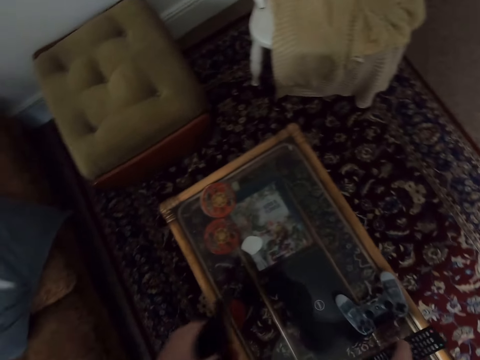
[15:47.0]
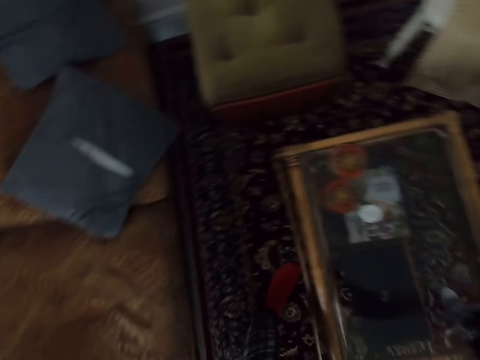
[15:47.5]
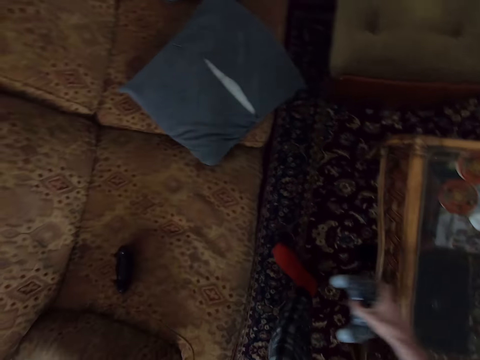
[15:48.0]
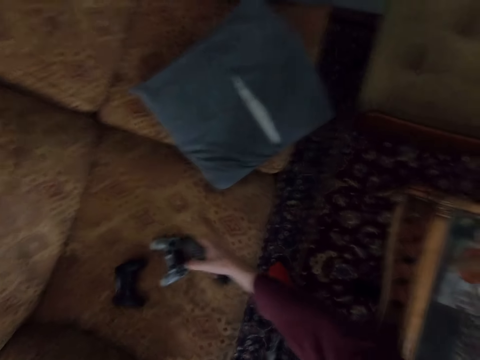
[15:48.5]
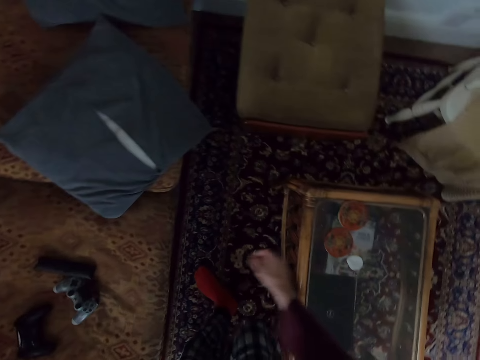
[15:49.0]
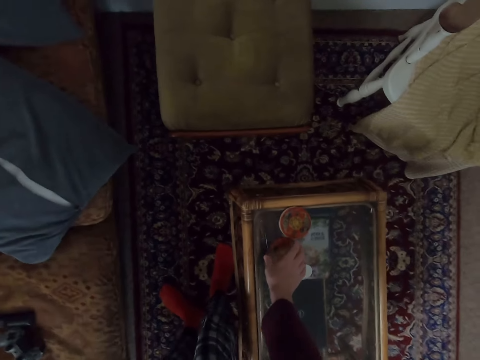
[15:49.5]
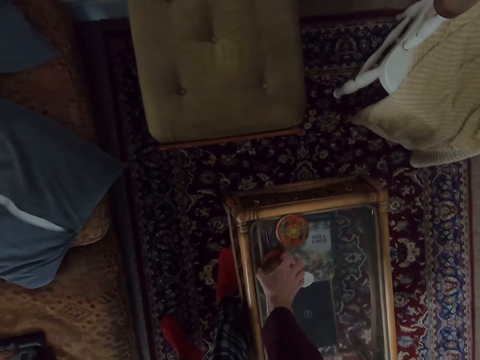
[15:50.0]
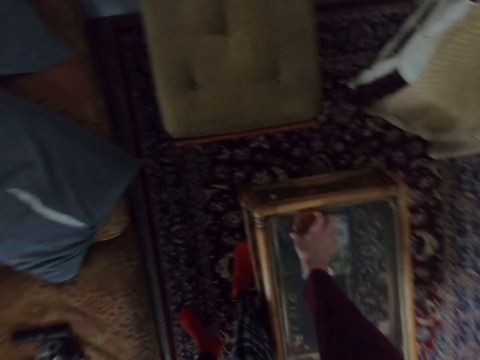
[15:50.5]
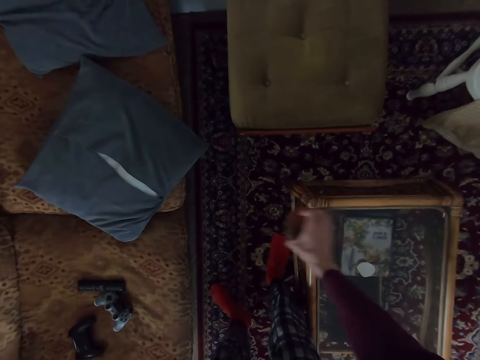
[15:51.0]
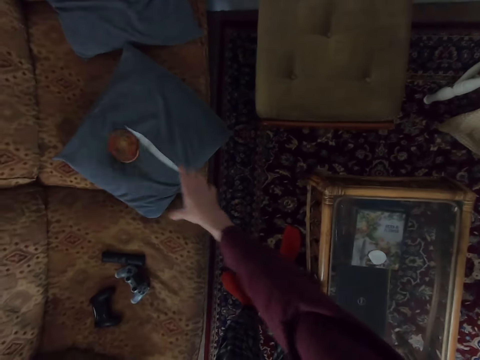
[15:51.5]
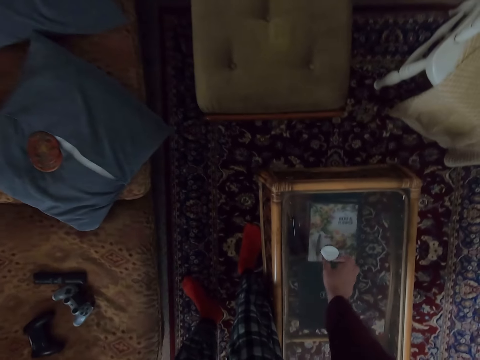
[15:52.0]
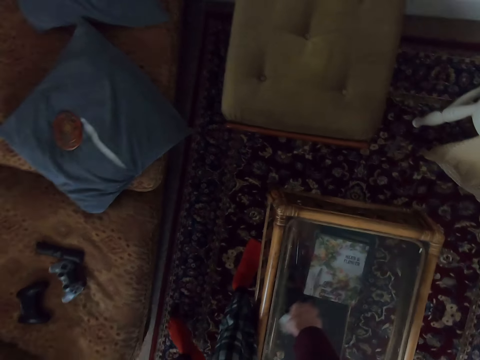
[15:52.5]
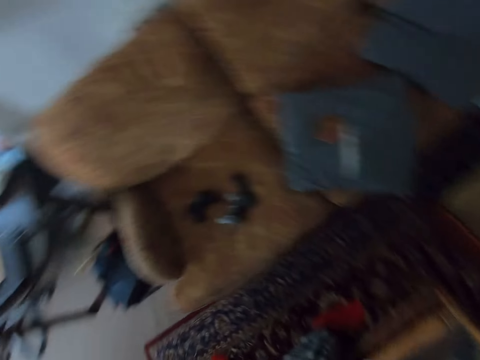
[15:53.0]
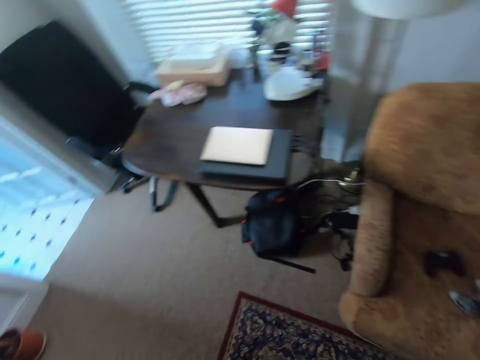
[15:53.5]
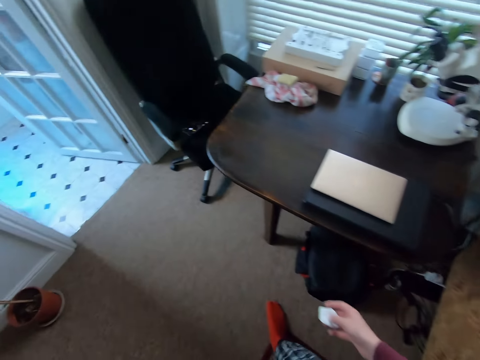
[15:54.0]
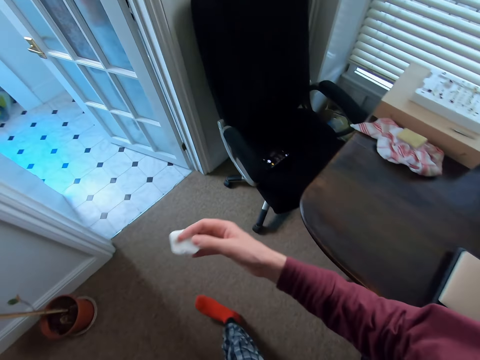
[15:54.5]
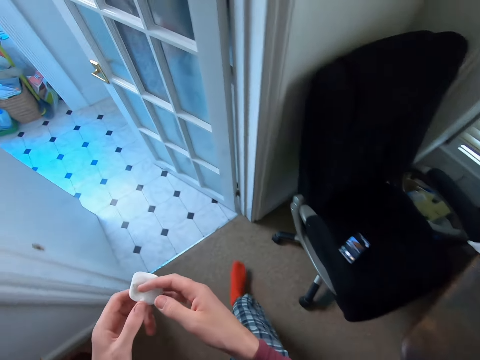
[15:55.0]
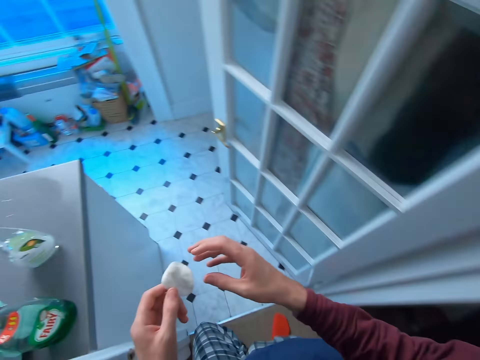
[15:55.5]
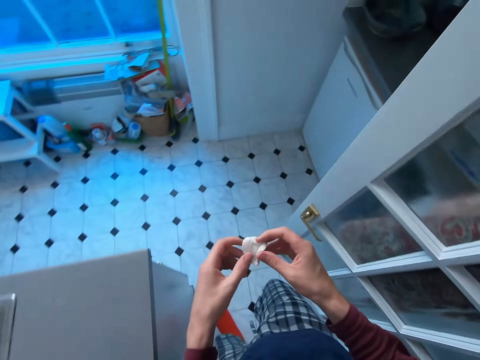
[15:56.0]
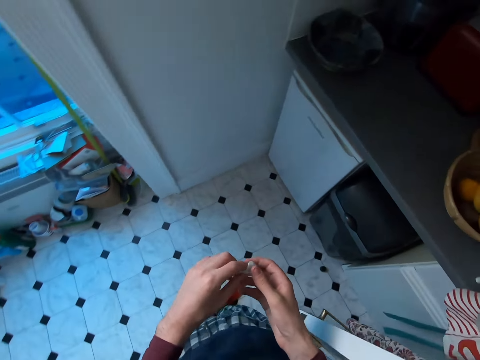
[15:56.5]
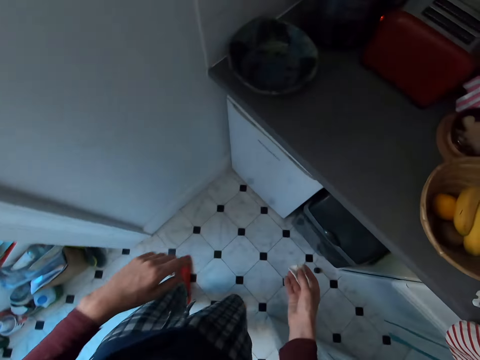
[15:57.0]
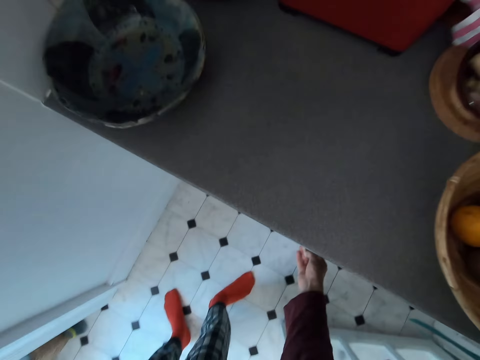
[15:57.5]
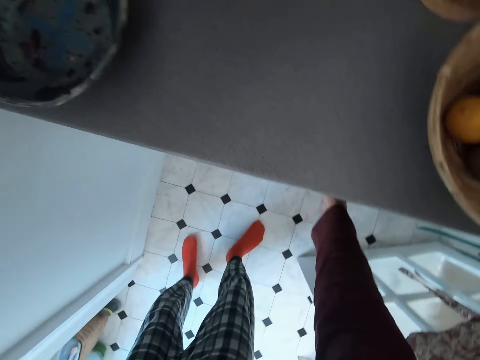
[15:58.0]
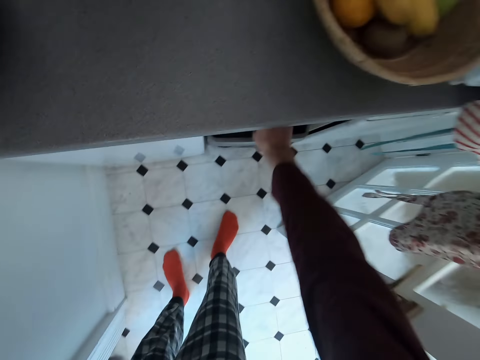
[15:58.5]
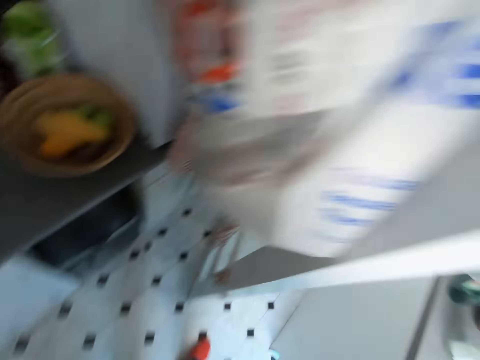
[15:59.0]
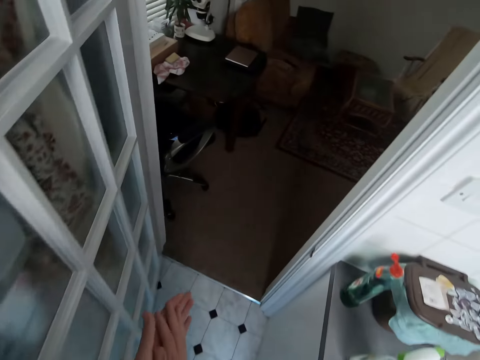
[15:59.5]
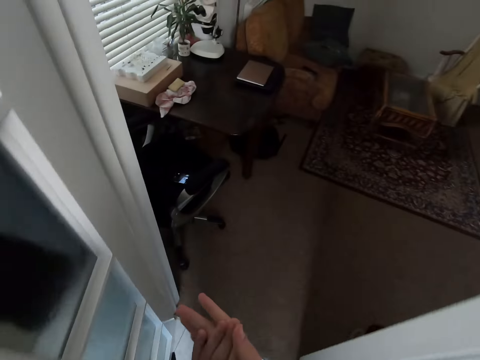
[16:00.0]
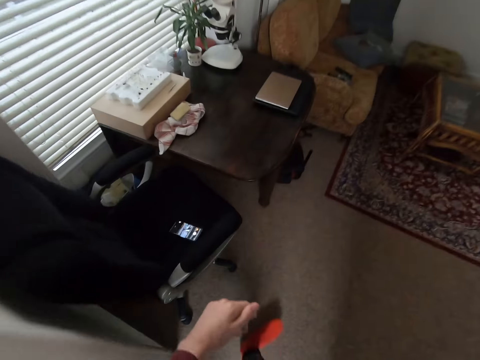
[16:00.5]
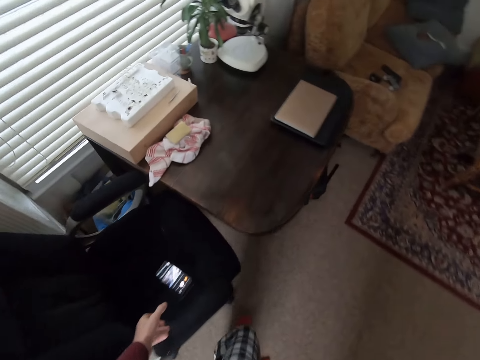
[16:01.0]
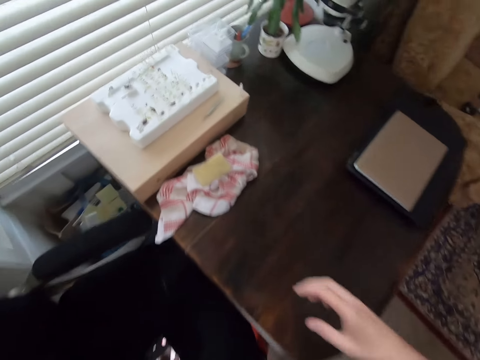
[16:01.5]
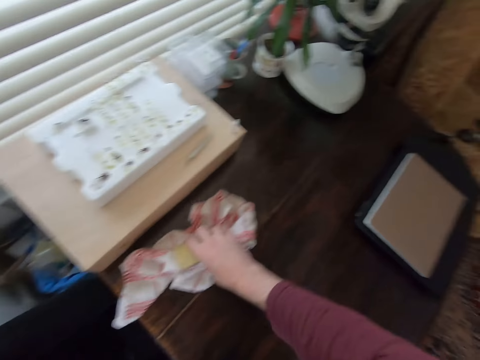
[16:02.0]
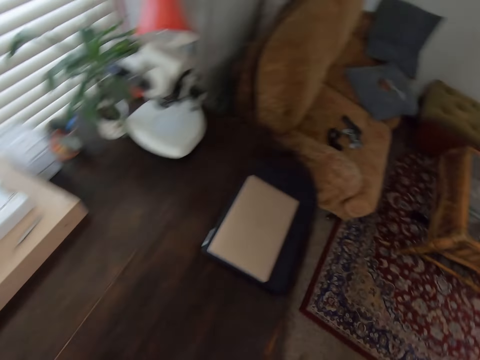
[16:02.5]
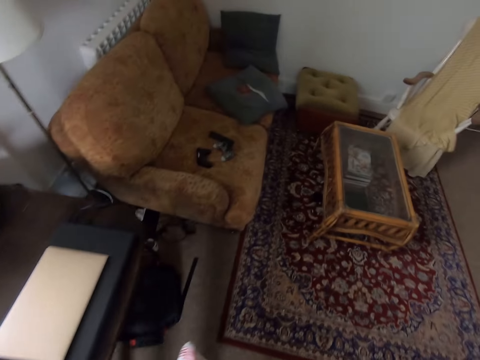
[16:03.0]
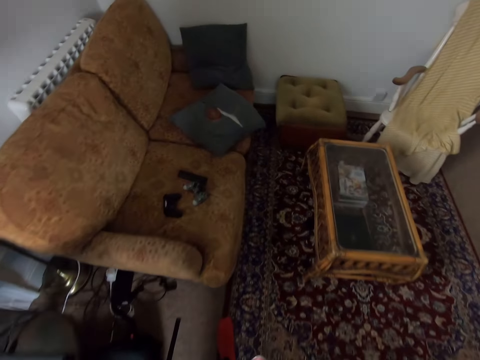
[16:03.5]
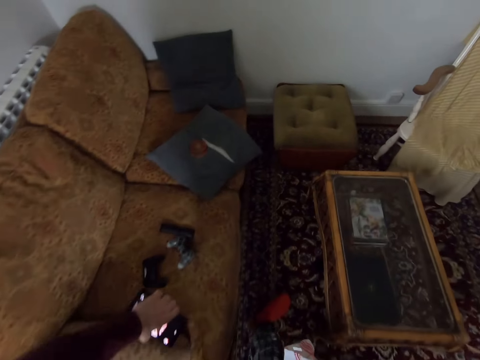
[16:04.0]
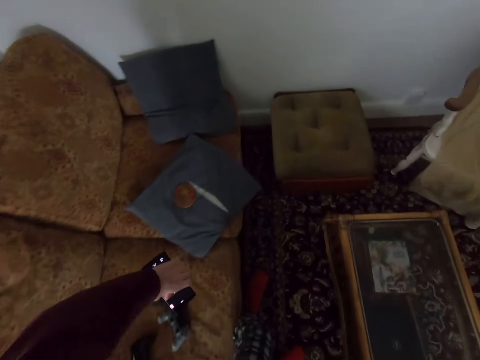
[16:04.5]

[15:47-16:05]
The camera wearer picks the PlayStation remote from the table. They put down the remotes. They pick an object from the table. They drop the object on the couch. They pick a paper from the table. They walk. They open the dustbin. They put the paper in the dustbin. They close the dustbin. They walk back. They pick the phone, pick the towel and move around.

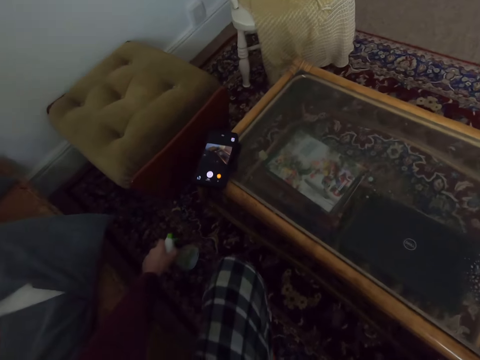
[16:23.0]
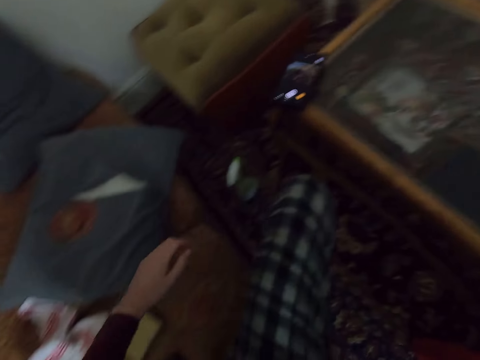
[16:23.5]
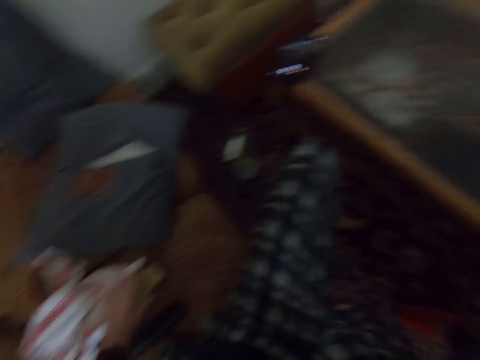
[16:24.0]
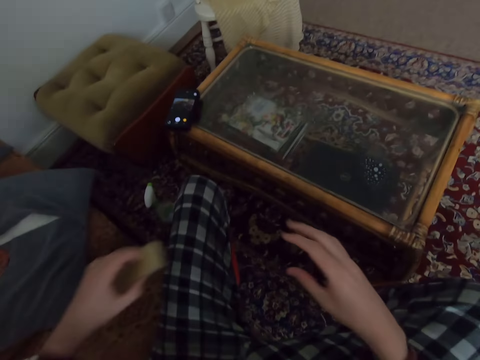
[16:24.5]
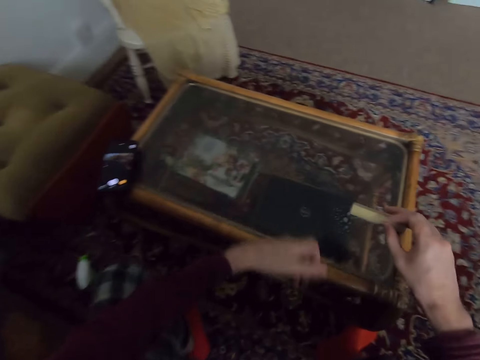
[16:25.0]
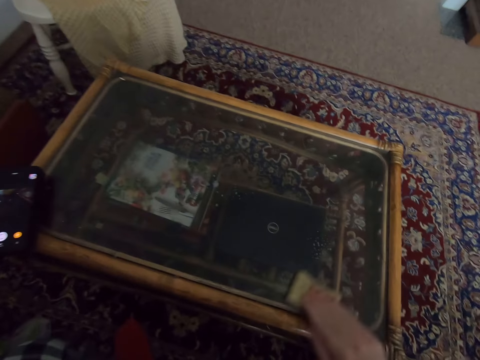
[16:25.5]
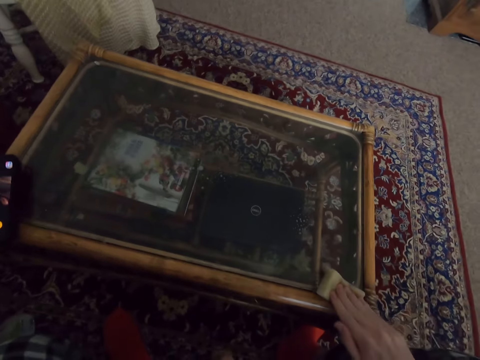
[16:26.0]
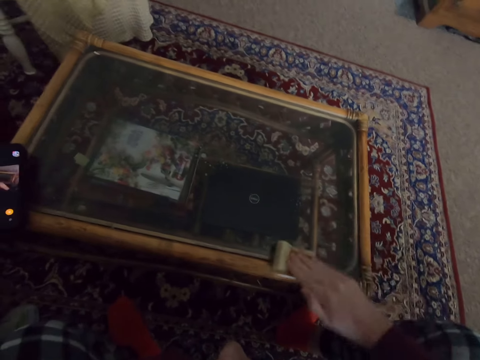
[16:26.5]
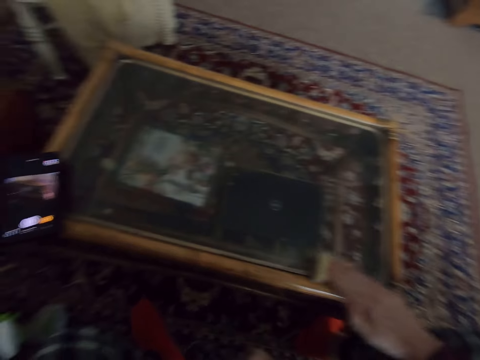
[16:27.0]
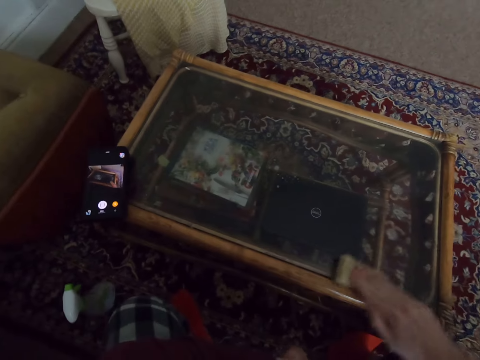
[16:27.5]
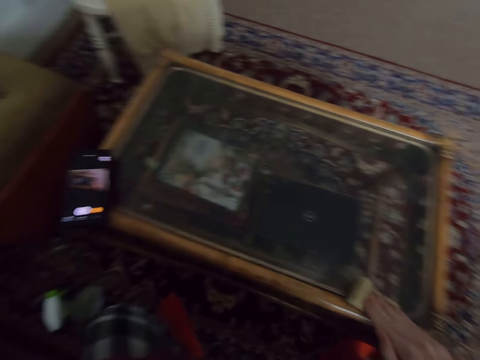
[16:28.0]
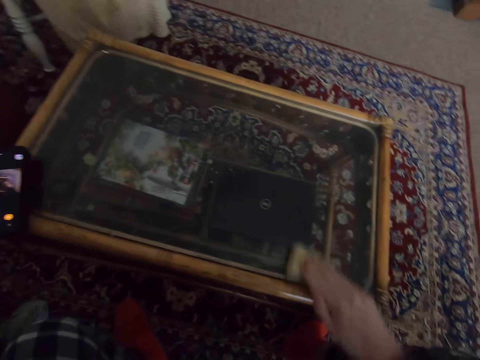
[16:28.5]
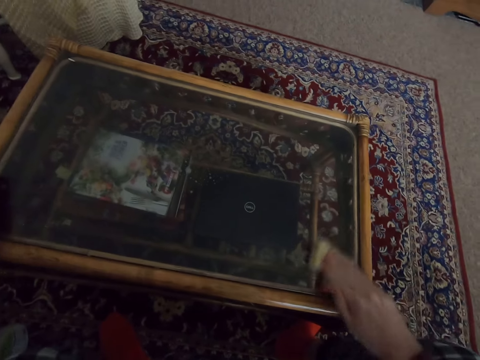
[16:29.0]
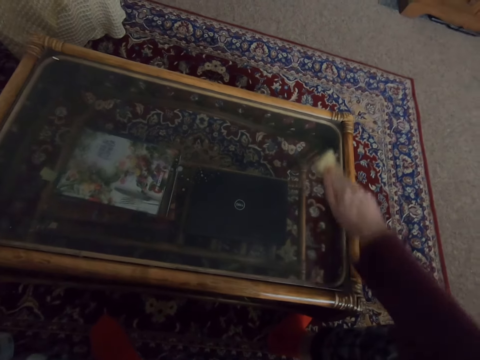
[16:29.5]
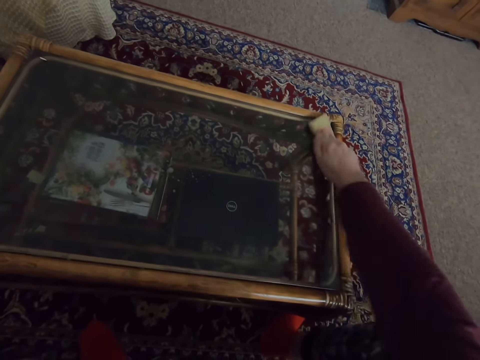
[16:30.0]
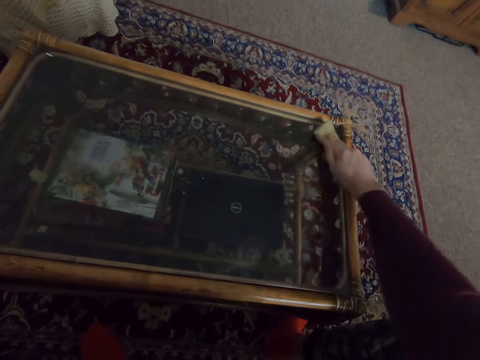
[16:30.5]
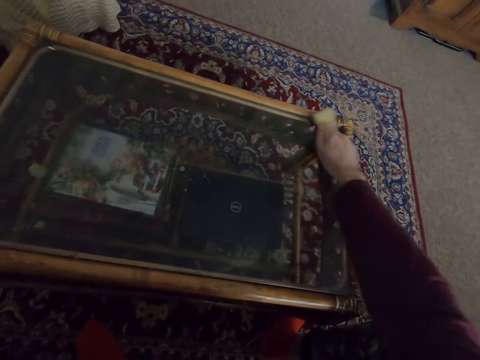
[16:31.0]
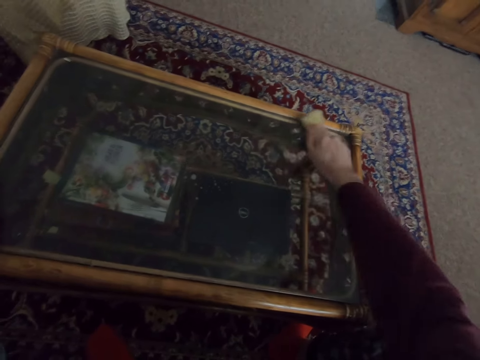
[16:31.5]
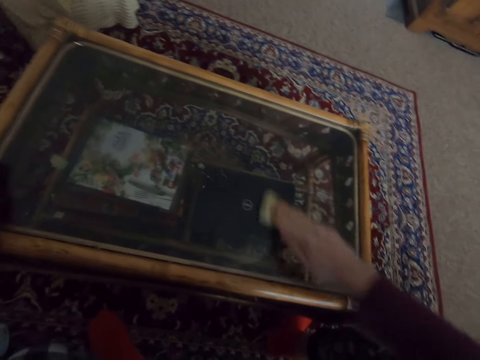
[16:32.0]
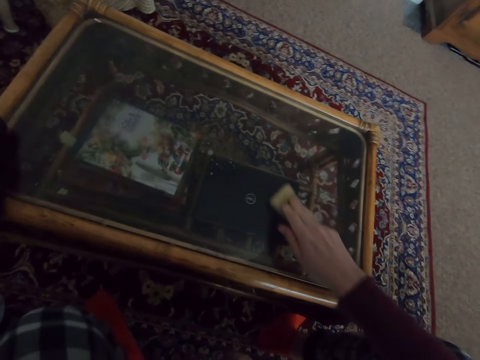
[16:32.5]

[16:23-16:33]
The camera wearer puts down the spray bottle. They pick the sponge. They rub the table. They clean the table.
